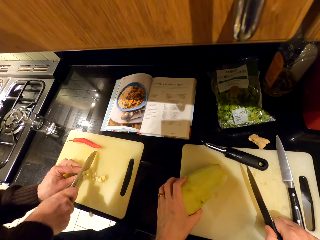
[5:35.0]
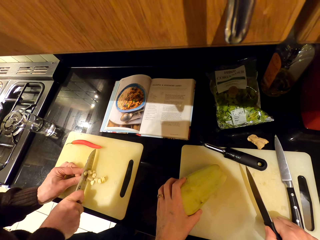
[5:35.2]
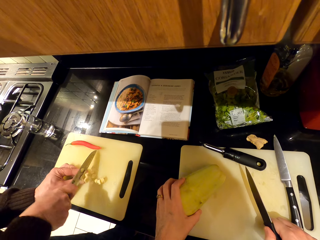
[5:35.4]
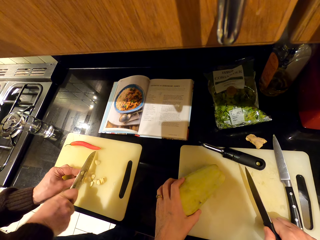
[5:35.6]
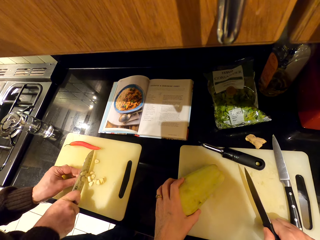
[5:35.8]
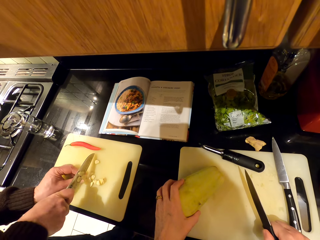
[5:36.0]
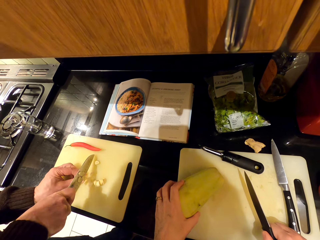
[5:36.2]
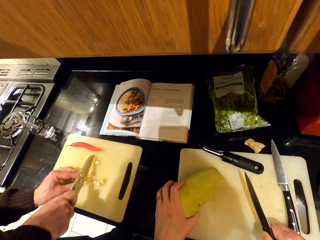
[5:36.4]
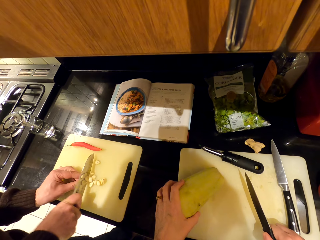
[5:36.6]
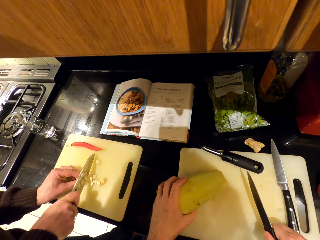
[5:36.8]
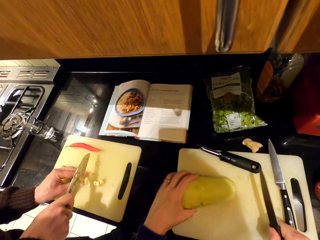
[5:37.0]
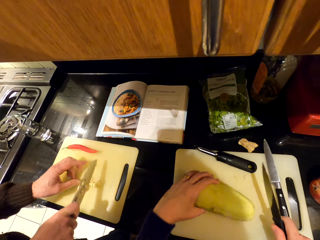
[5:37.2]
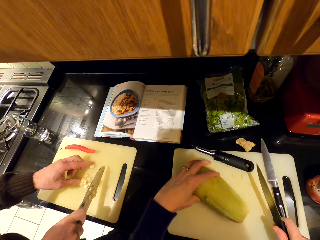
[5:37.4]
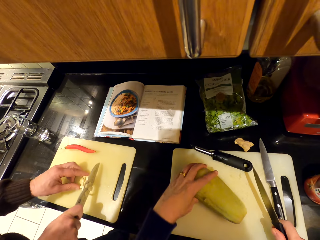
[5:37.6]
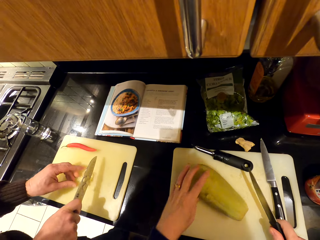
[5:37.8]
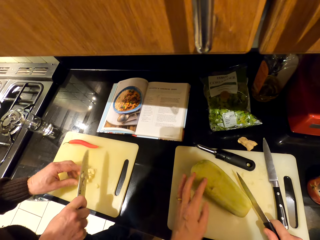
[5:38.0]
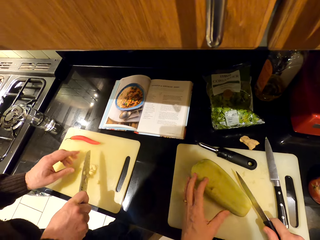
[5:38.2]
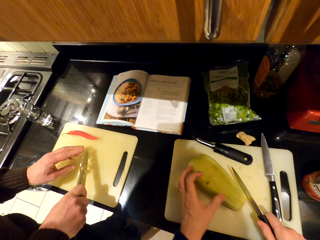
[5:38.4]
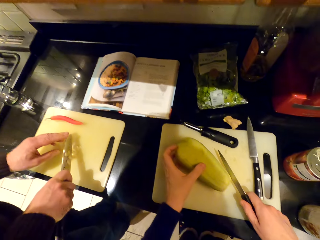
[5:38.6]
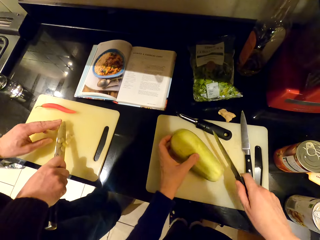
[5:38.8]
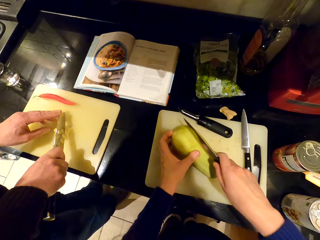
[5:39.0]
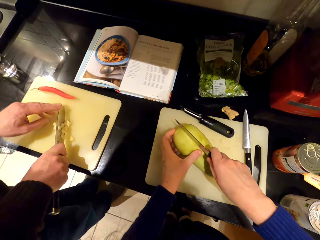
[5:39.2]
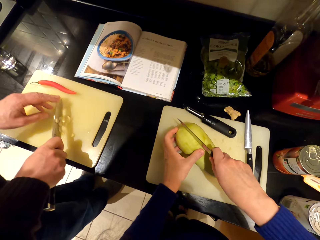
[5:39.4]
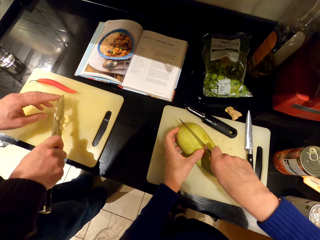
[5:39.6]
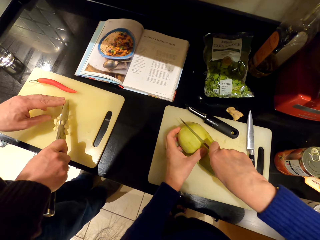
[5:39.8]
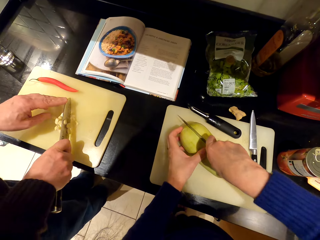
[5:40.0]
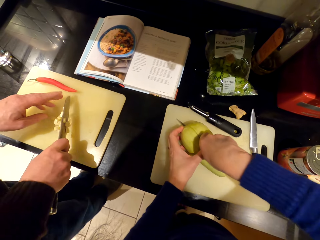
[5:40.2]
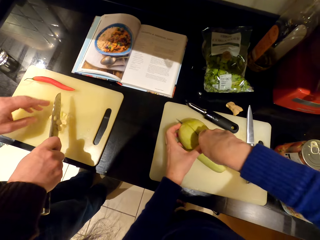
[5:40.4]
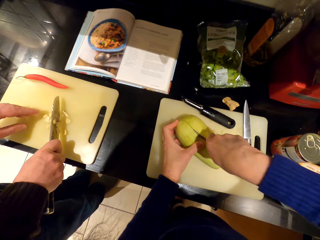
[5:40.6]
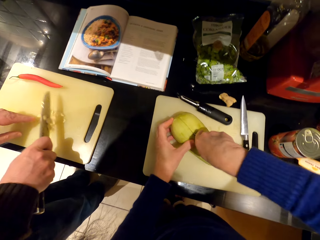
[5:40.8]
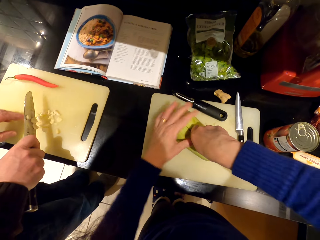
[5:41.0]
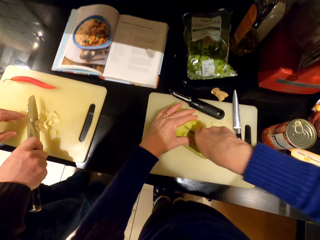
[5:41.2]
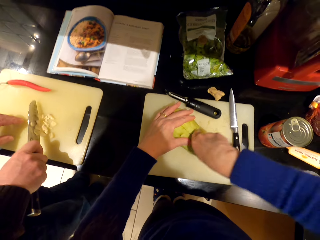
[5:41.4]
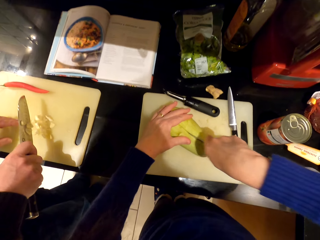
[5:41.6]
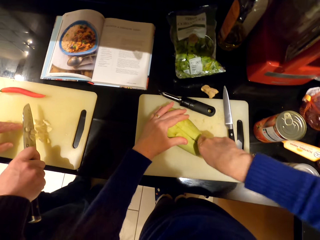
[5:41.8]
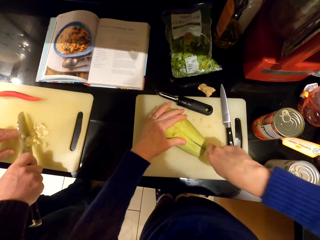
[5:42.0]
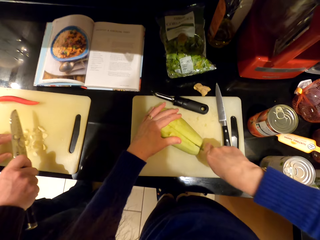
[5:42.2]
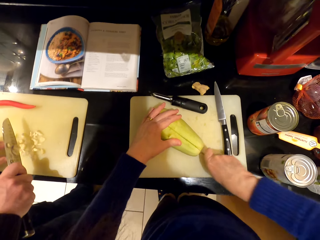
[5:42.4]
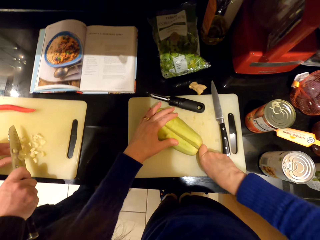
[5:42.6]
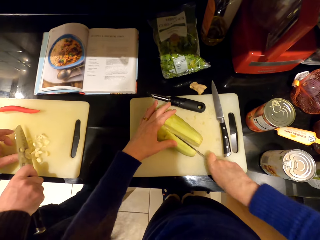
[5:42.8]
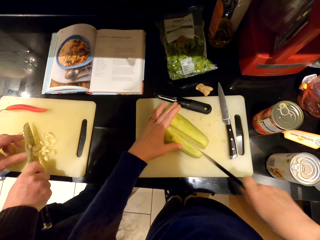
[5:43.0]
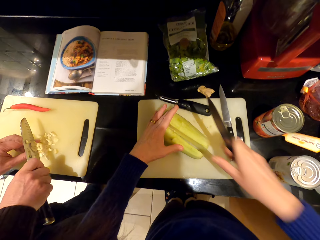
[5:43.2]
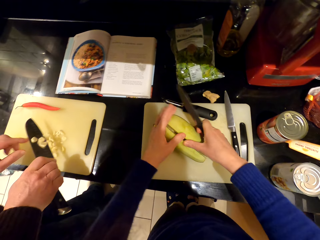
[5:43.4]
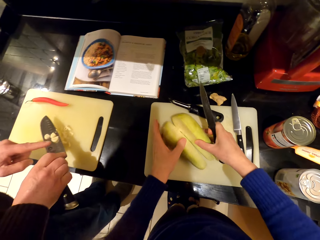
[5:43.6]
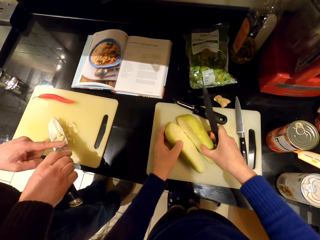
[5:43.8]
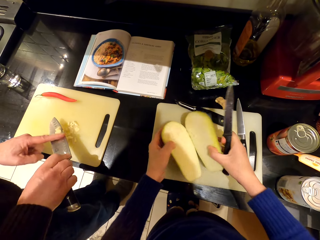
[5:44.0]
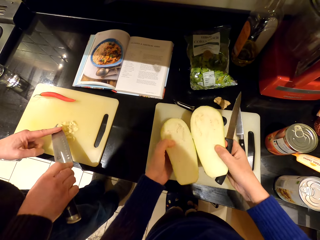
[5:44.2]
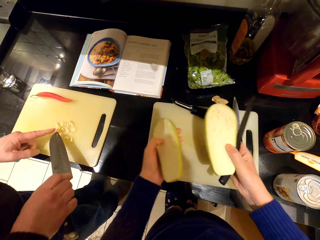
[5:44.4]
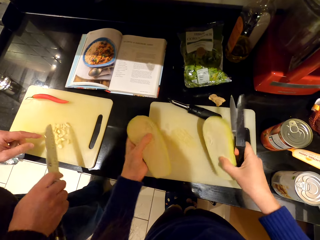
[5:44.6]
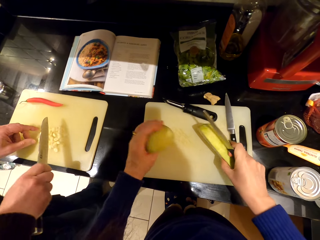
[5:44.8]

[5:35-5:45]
The camera wearer cuts the eggplant into half.

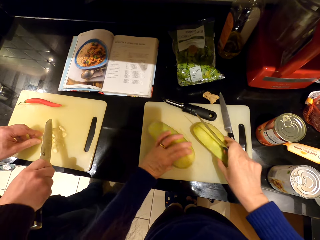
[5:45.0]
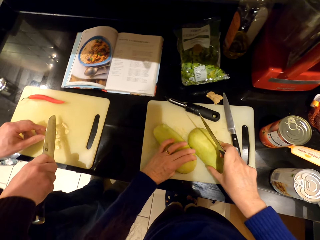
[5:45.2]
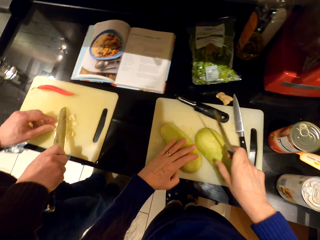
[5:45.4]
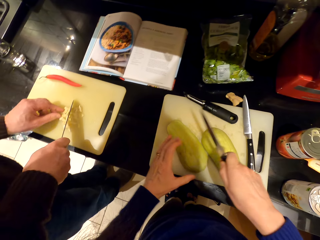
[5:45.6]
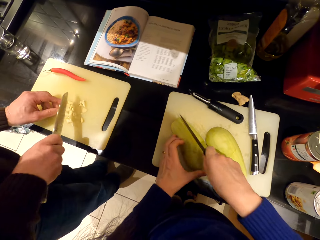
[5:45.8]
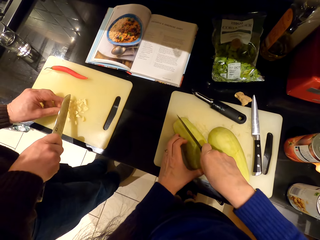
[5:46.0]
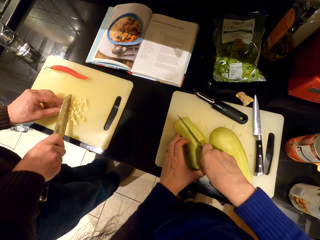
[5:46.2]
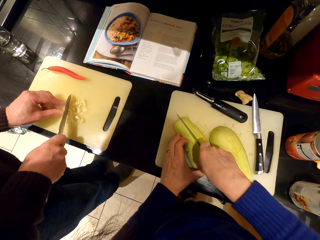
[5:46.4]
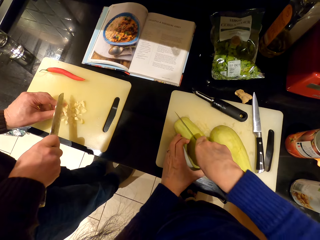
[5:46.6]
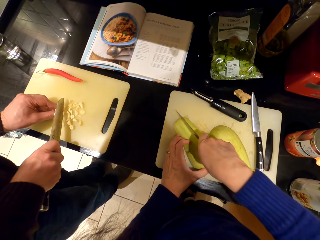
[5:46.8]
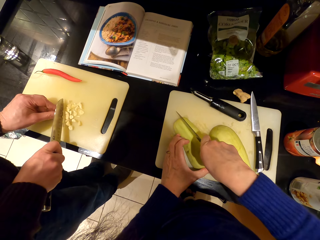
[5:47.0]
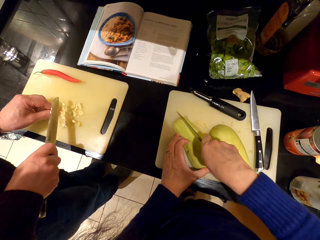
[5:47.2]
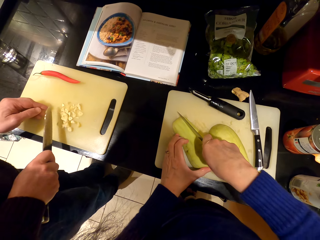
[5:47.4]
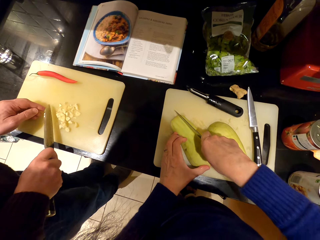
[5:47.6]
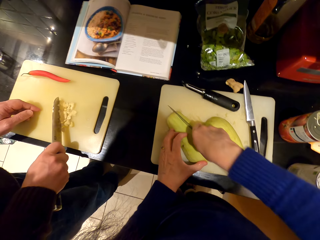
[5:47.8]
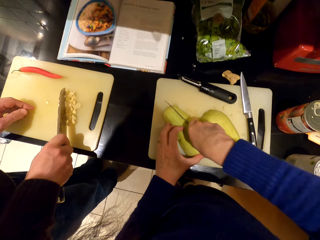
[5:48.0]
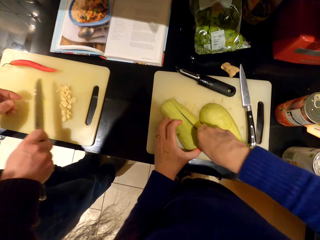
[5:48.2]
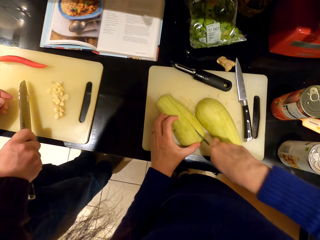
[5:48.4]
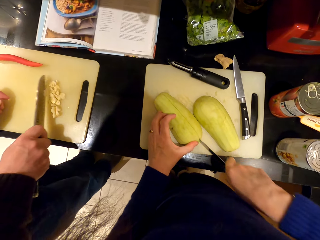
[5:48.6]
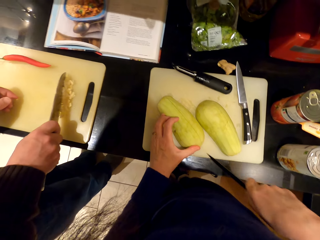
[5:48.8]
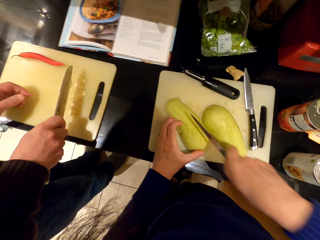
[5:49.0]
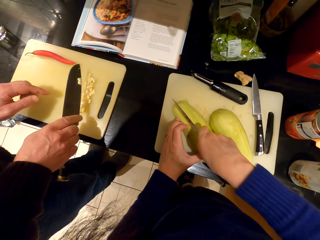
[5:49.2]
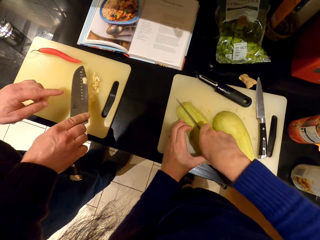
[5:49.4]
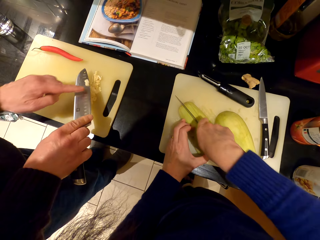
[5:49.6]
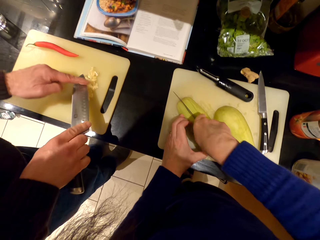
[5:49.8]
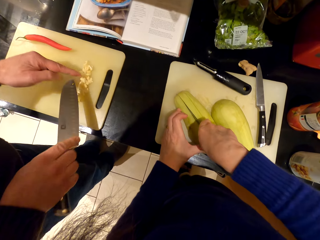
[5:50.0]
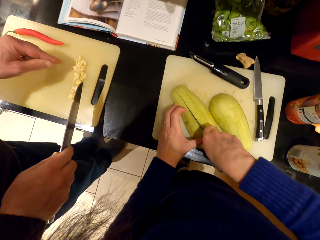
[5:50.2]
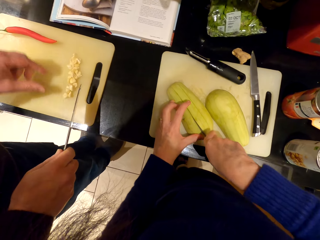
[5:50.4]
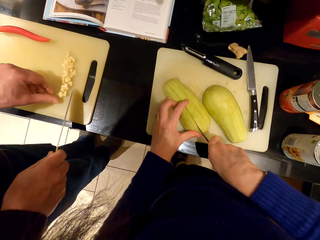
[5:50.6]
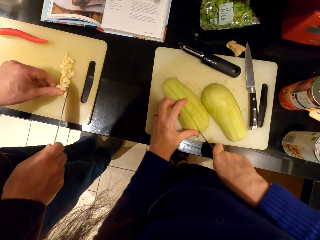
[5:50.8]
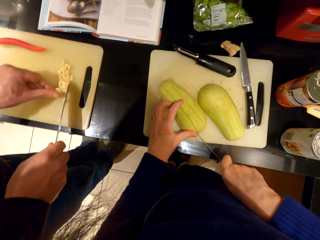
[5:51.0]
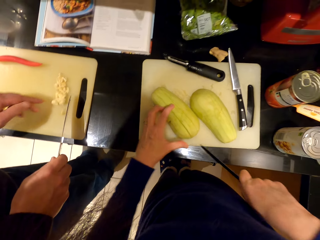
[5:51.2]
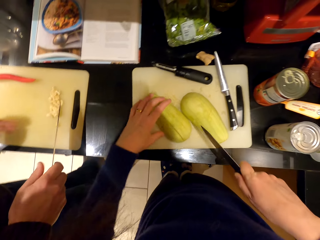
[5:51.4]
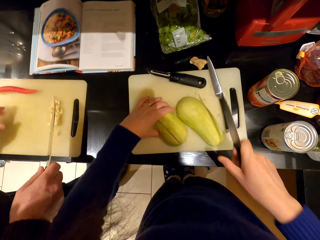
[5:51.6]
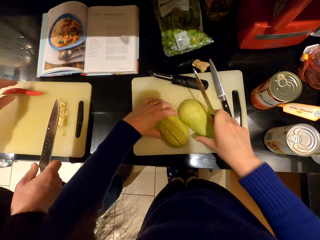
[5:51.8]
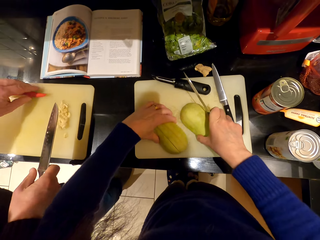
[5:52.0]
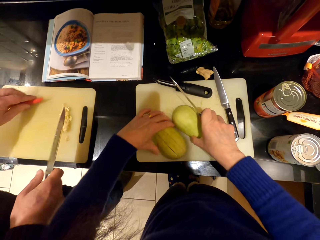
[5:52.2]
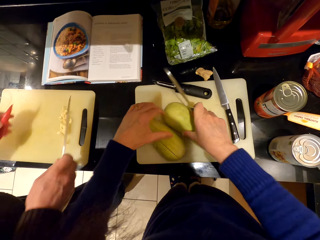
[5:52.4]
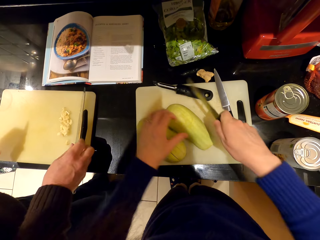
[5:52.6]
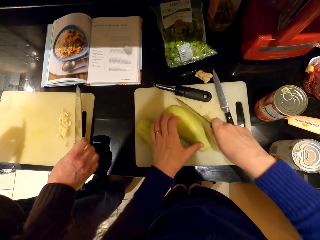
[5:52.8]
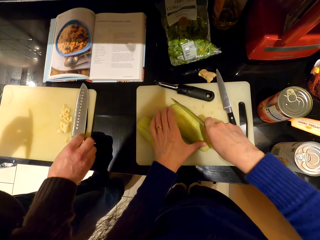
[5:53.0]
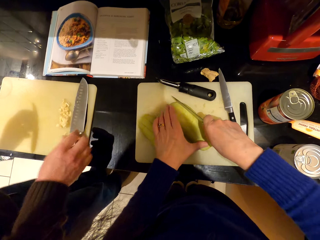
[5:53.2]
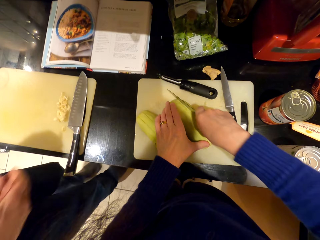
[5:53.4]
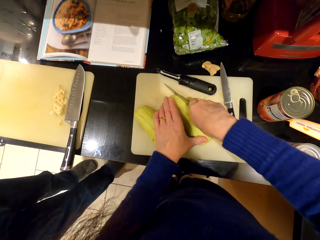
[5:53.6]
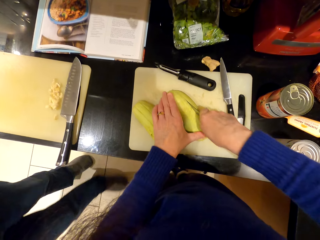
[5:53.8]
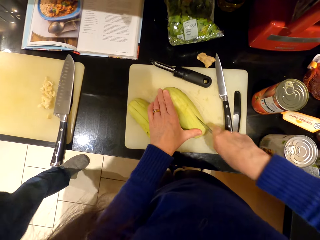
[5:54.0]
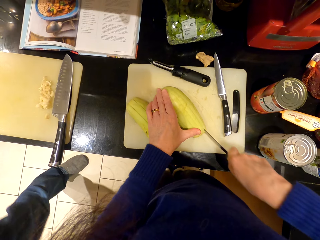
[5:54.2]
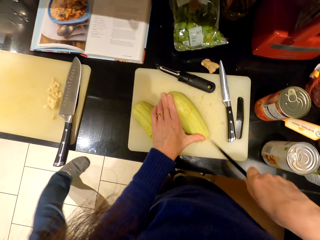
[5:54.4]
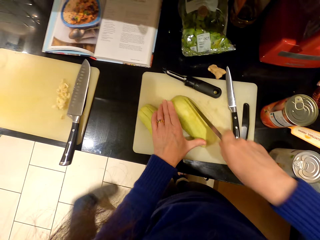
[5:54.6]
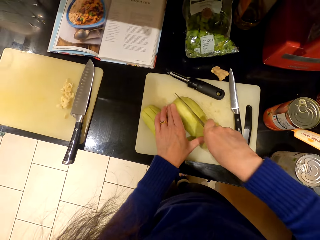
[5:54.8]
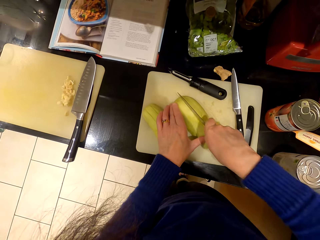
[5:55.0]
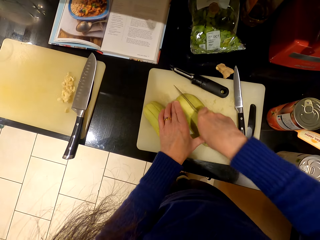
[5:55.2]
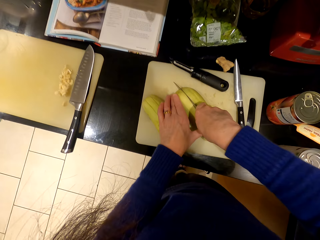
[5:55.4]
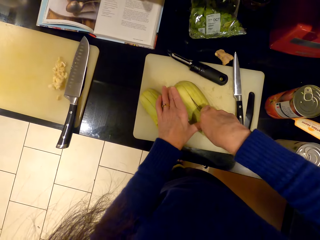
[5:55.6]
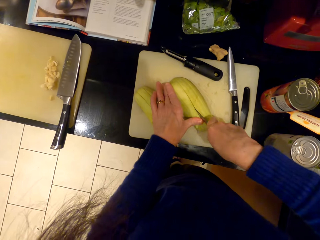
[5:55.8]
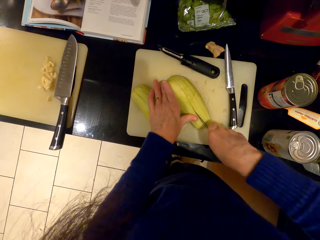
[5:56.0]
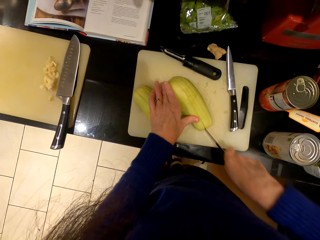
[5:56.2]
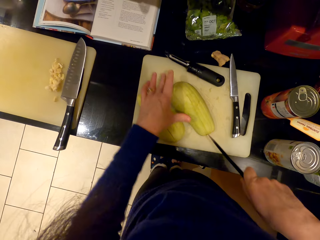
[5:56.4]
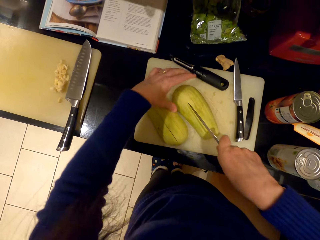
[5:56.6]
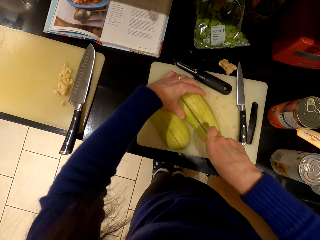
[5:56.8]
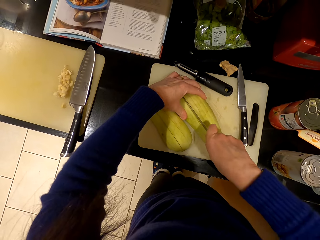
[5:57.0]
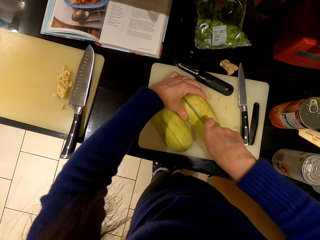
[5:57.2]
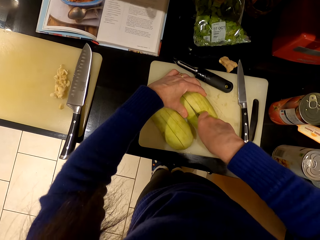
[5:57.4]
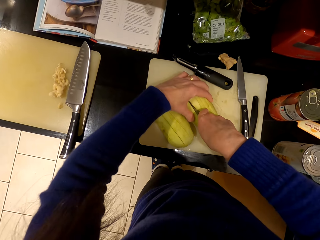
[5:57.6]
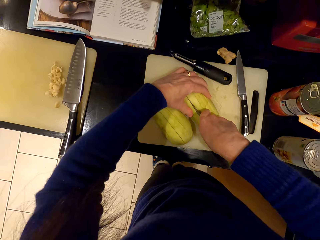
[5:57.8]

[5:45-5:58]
The camera wearer chops the eggplant. A man puts the knife down and walks away.
